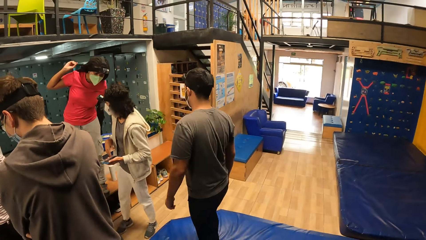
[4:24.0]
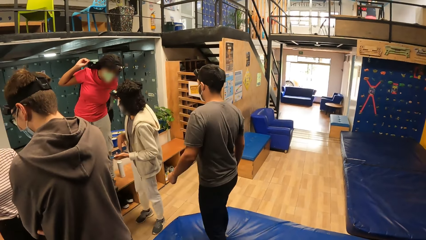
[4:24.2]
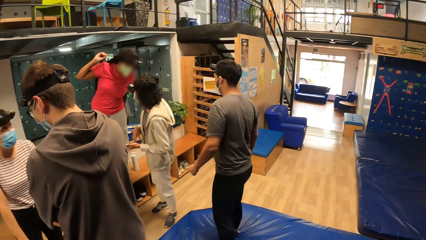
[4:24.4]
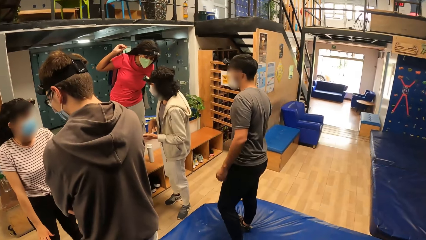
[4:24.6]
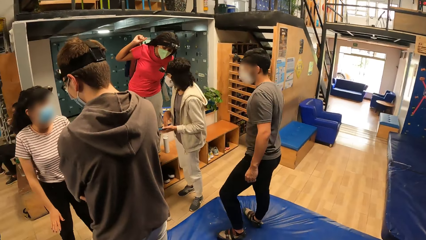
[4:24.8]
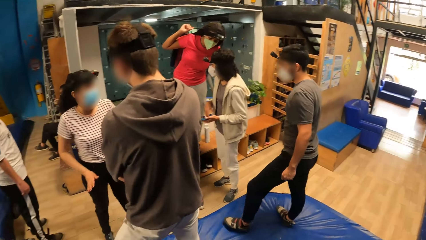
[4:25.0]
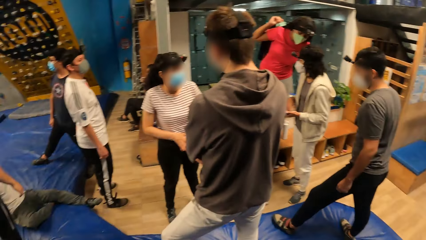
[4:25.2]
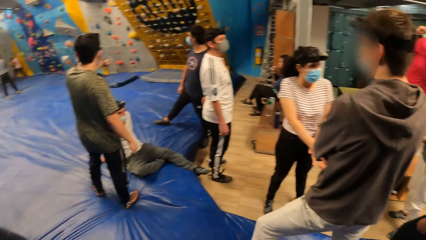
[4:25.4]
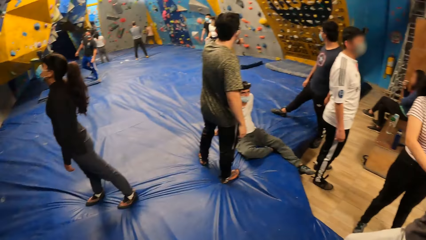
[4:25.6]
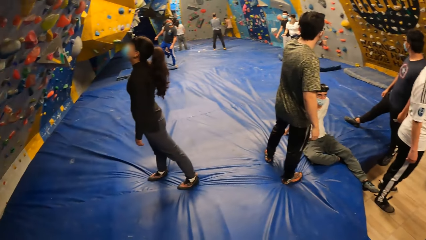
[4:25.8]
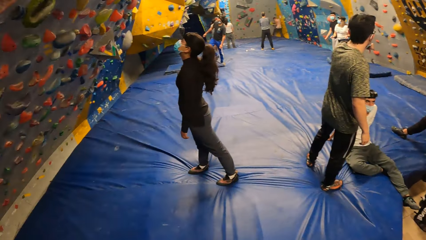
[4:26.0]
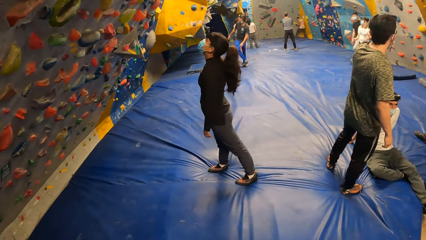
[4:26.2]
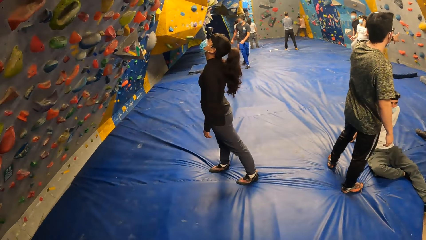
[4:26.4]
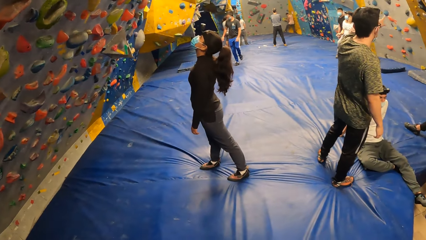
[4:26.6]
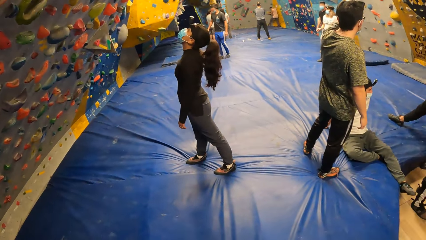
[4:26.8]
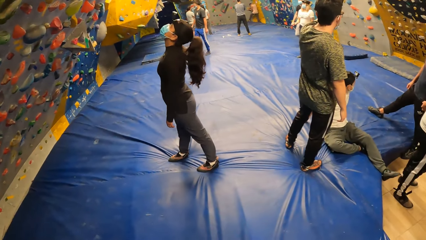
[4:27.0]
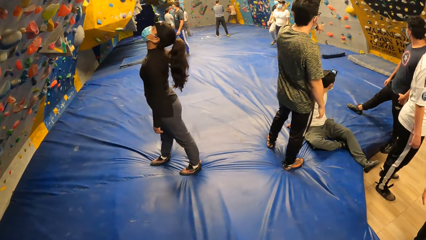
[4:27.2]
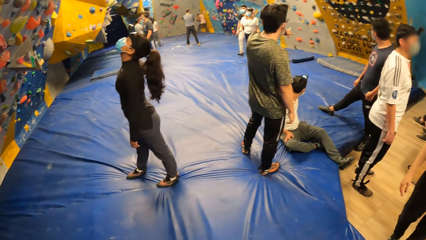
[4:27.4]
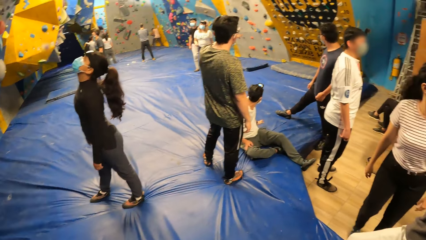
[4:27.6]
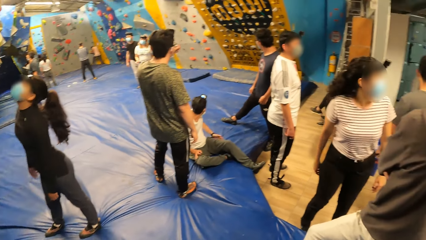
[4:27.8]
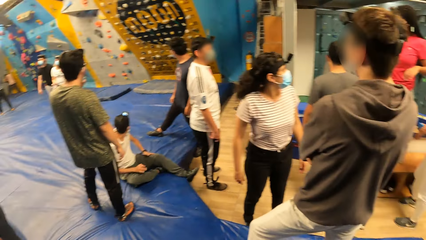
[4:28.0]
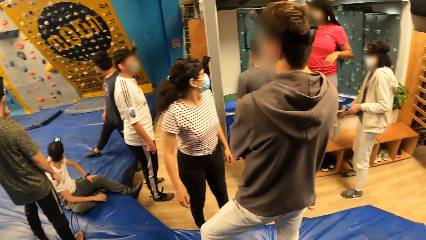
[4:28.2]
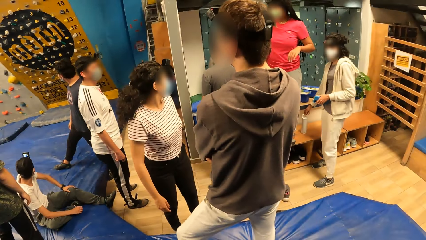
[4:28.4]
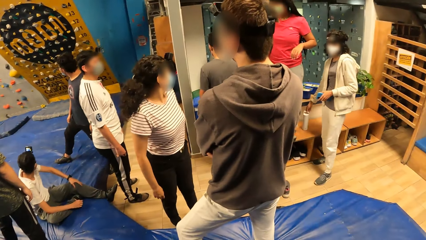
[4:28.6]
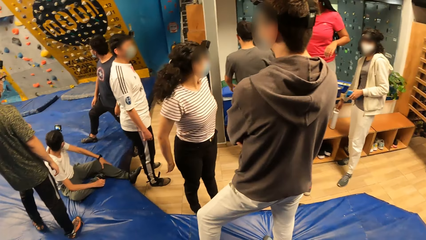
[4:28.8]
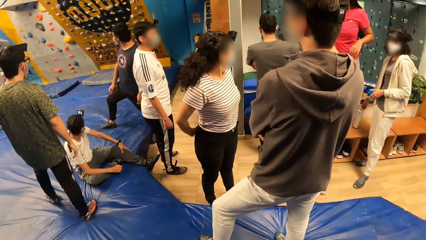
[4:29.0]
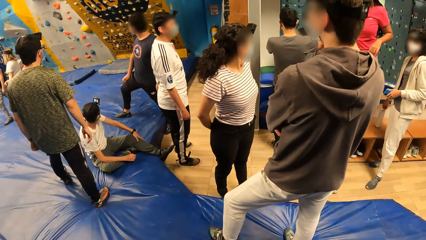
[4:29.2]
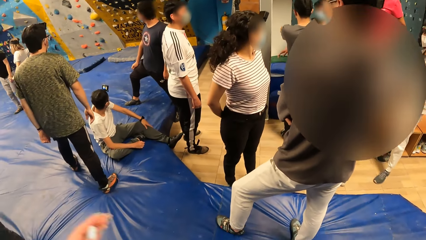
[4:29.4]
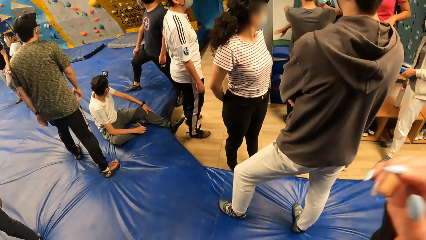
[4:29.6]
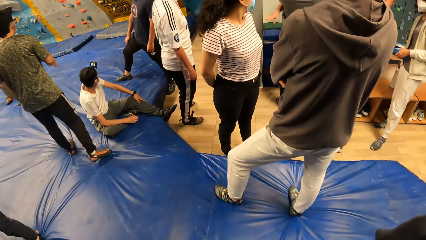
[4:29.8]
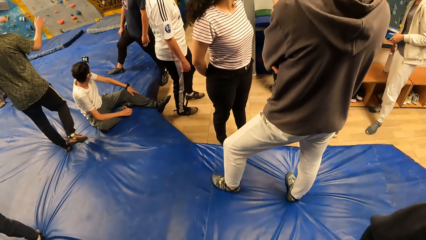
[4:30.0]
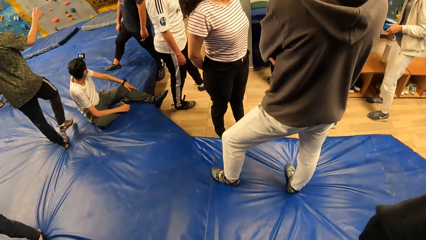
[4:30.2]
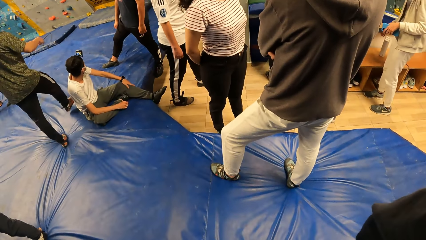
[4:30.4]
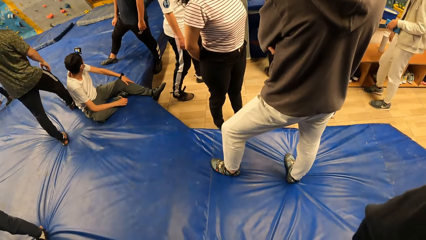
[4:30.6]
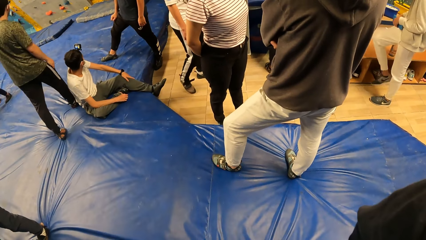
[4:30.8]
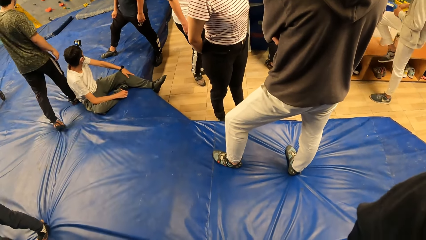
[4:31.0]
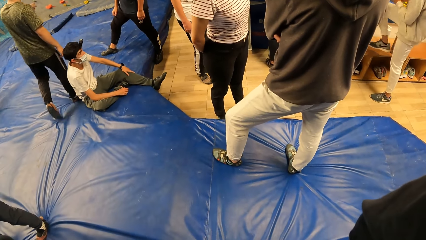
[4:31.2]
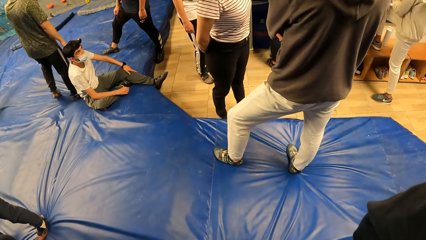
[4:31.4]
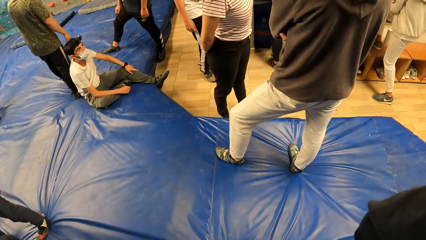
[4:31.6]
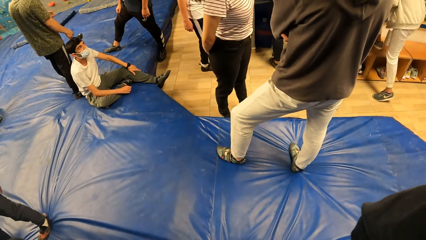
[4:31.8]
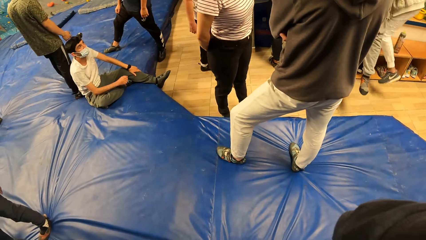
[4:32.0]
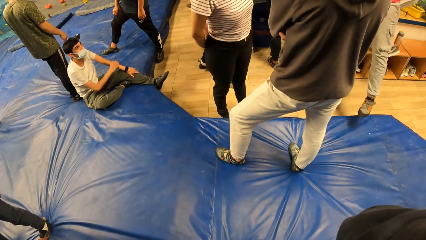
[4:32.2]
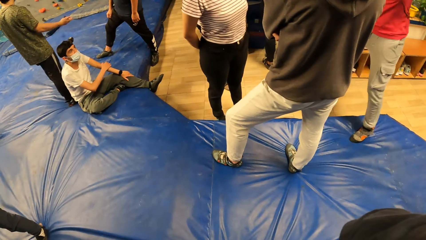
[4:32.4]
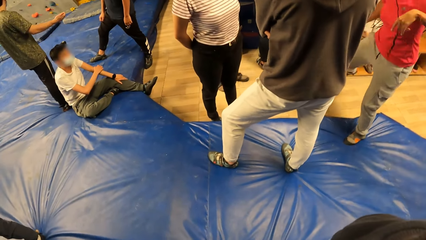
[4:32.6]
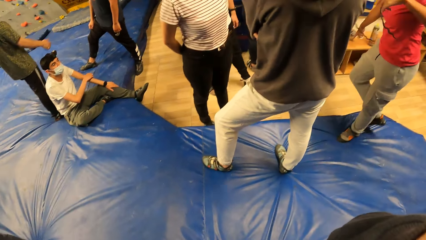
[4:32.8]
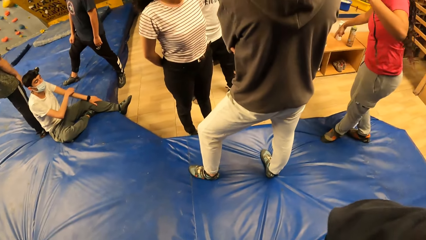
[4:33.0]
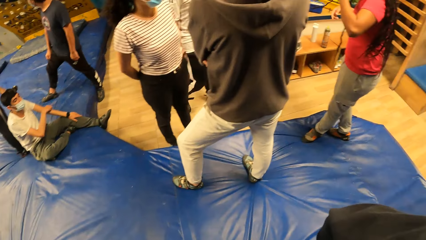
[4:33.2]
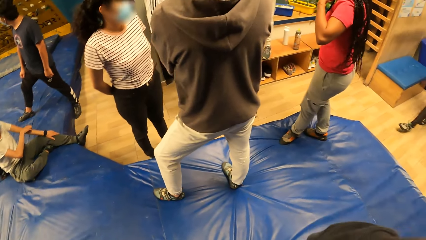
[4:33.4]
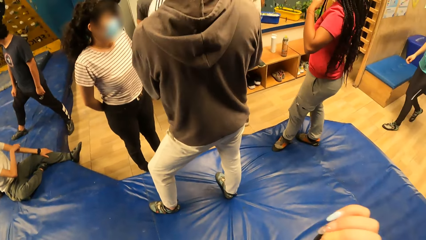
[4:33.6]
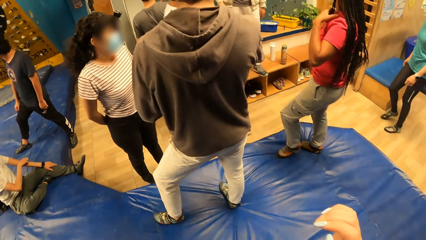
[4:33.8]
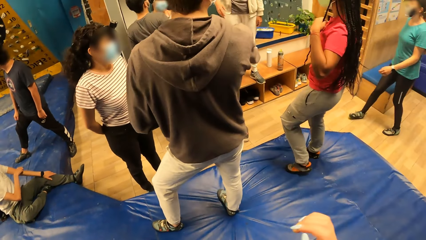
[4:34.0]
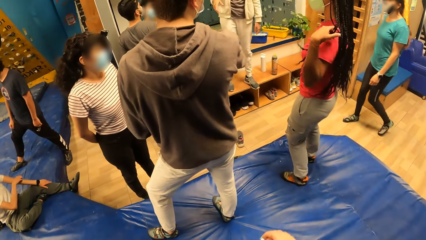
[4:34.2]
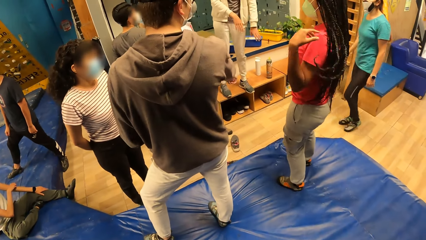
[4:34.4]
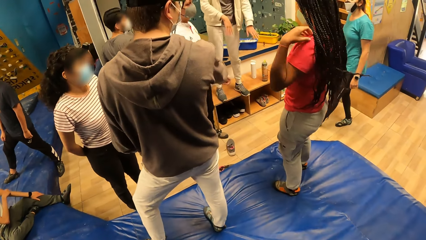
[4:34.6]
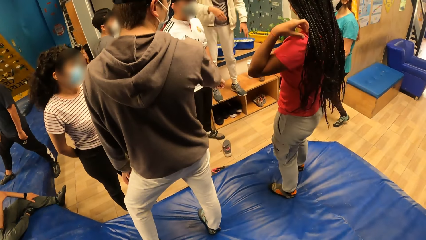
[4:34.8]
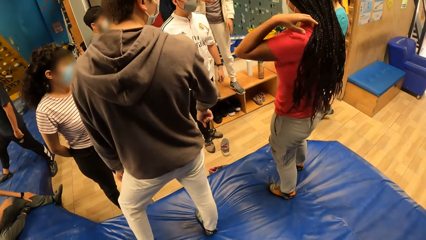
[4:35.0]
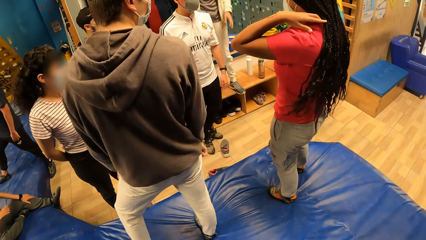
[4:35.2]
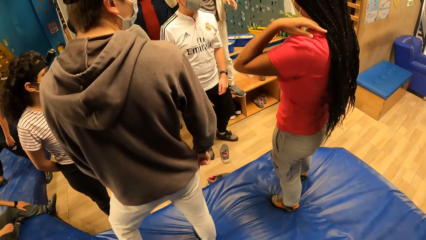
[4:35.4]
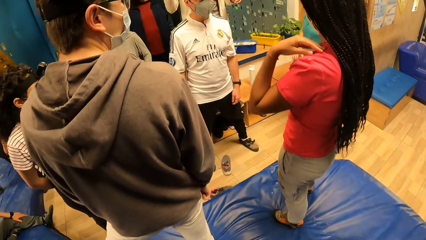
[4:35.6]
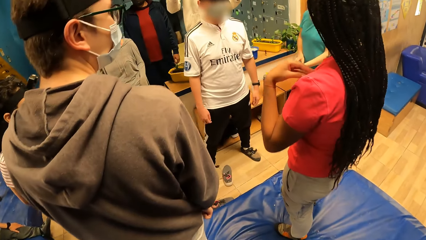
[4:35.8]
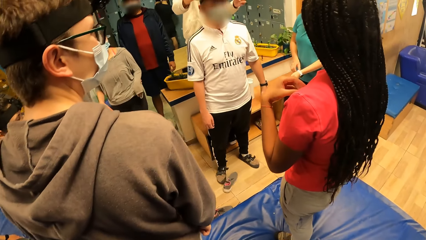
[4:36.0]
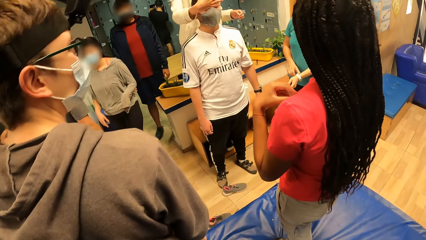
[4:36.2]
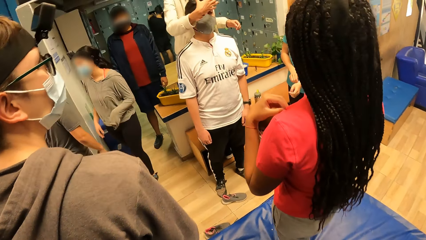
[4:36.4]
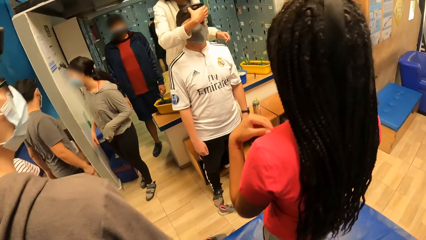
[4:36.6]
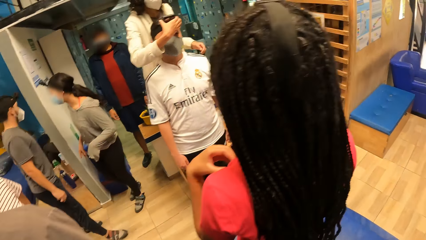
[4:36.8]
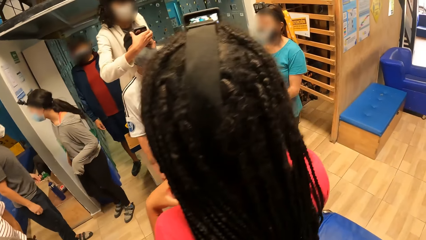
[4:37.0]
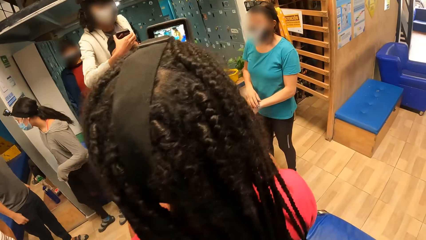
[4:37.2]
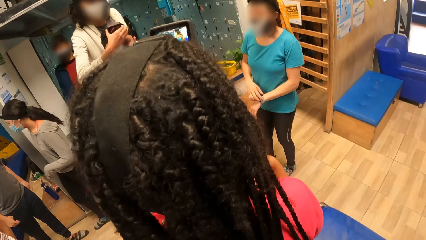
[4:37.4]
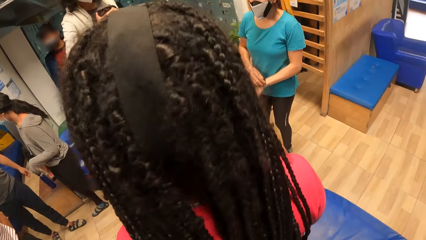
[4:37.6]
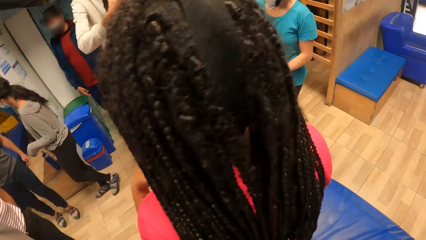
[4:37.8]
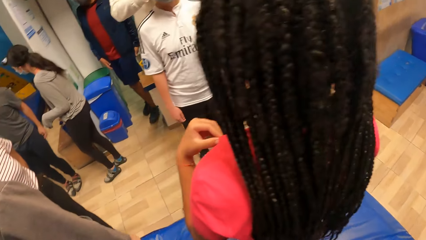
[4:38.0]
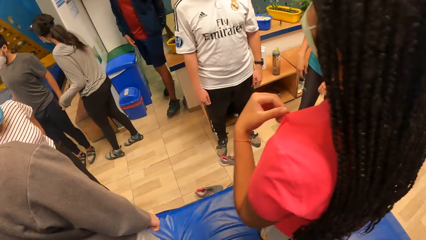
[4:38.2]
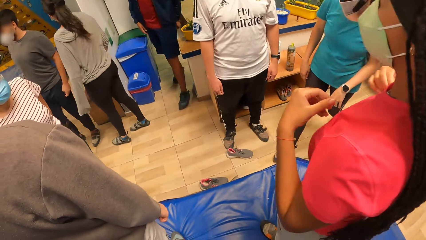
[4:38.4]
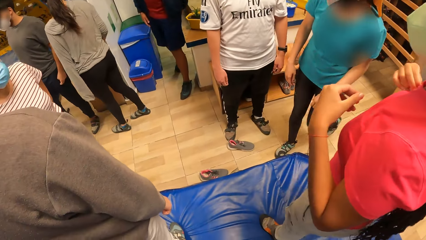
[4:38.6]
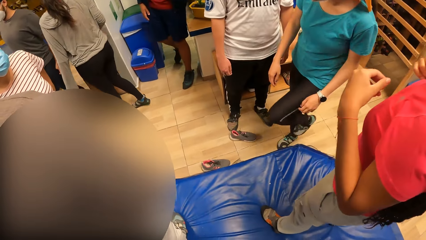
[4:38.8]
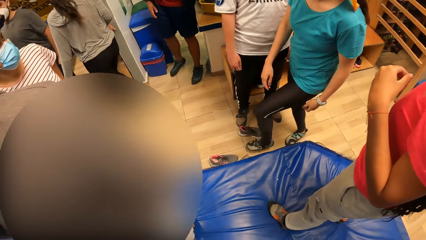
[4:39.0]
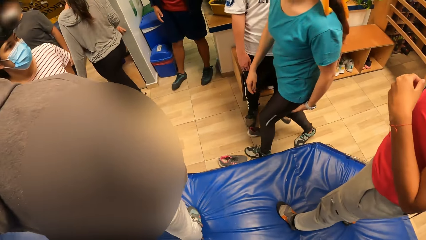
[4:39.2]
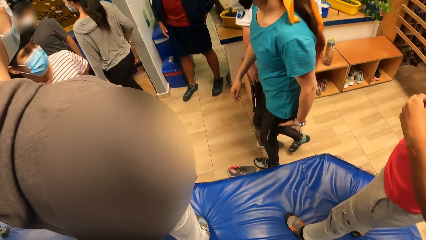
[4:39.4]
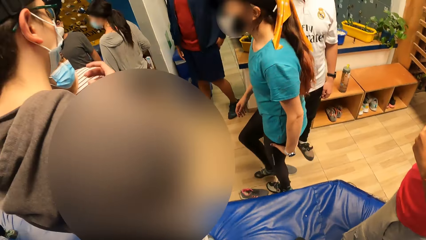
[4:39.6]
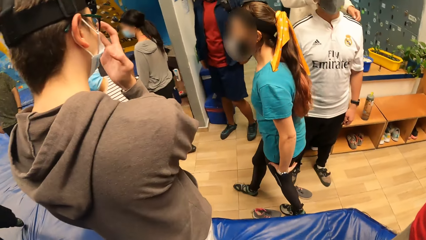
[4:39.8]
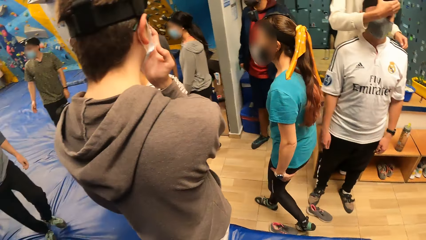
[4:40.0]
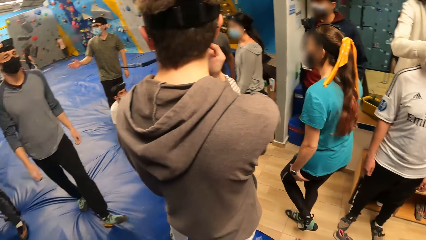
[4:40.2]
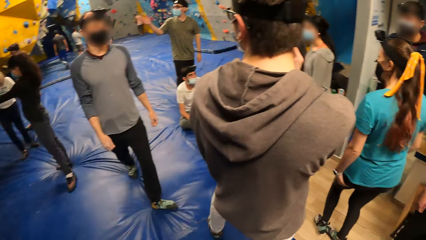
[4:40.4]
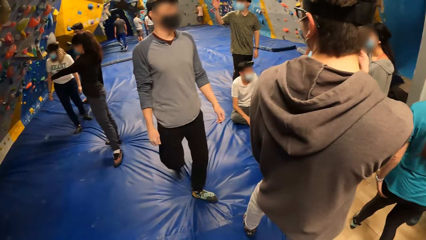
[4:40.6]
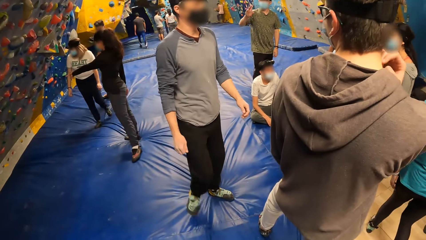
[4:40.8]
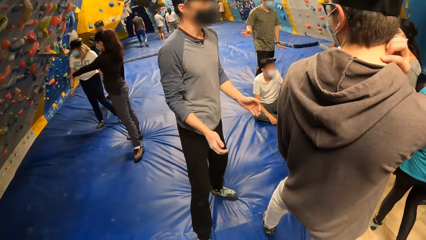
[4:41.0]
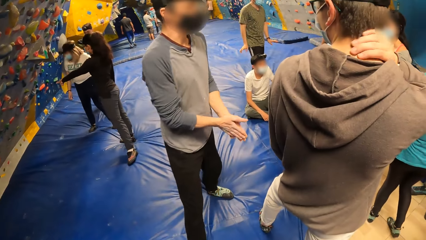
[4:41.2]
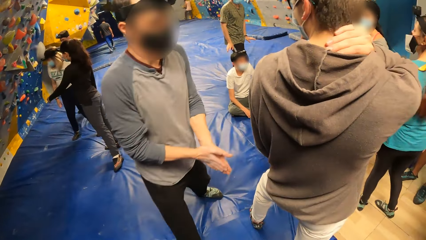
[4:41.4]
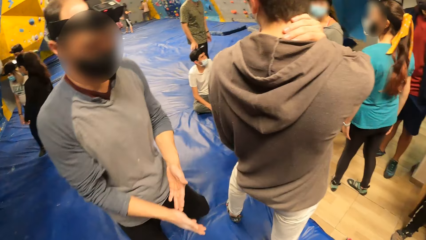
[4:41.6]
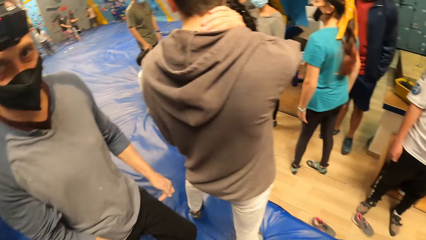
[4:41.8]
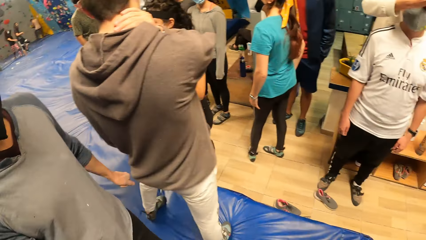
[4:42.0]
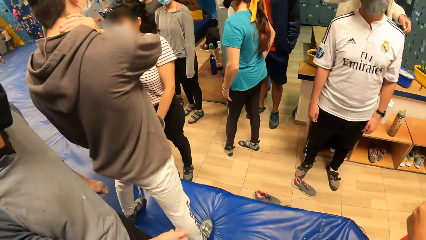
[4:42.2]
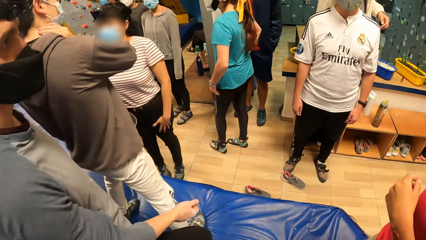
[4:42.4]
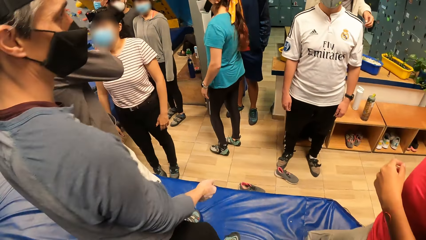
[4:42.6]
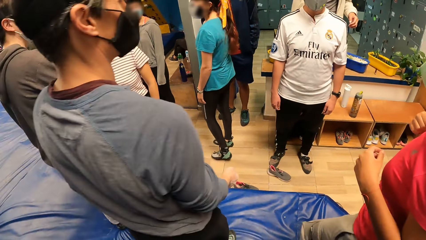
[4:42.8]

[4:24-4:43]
A woman moves a white bottle on a bench with her right hand. The camera wearer raises her hand. She drops her hands. She moves forward. The woman adjusts a camera on the head of a man. The camera wearer looks around.
